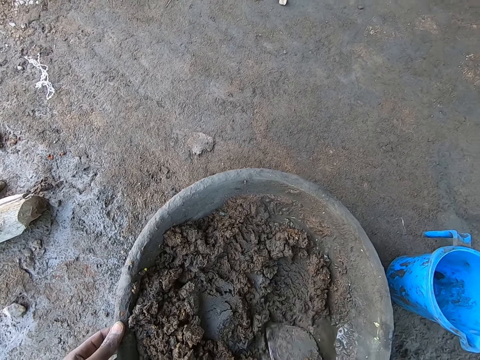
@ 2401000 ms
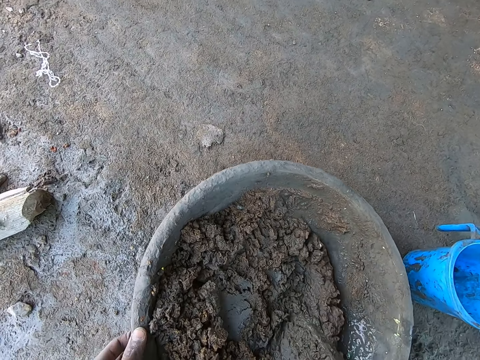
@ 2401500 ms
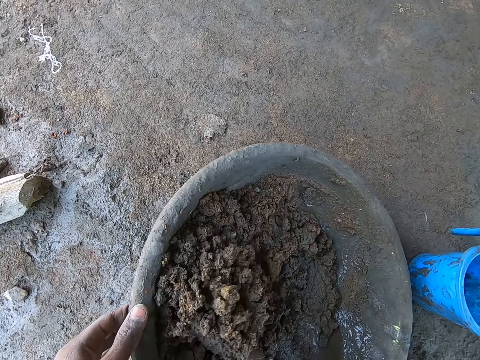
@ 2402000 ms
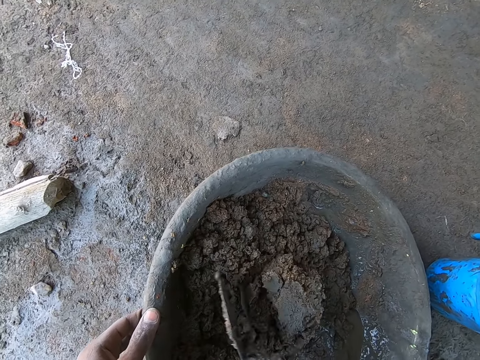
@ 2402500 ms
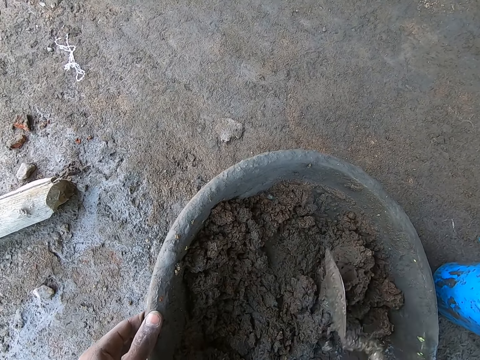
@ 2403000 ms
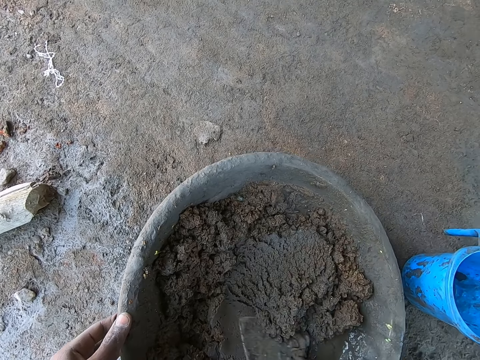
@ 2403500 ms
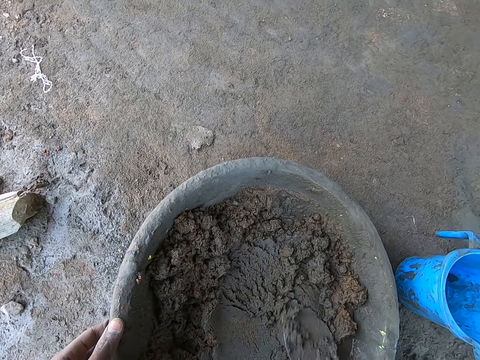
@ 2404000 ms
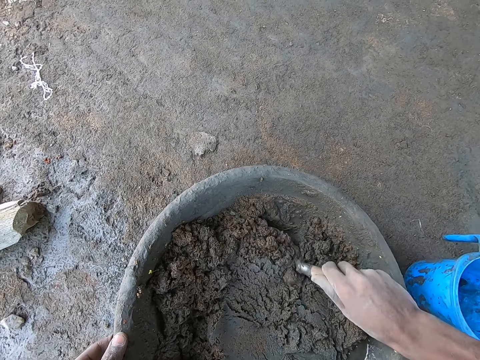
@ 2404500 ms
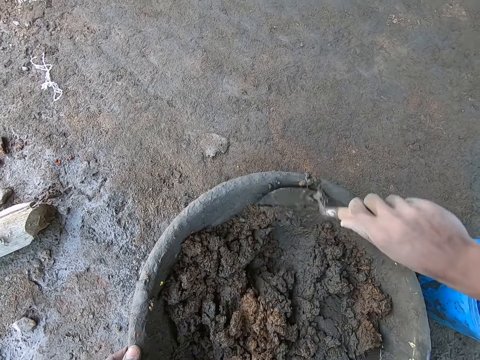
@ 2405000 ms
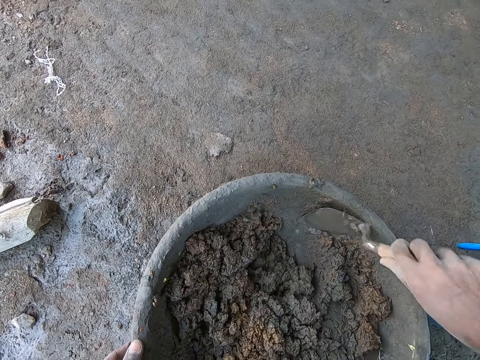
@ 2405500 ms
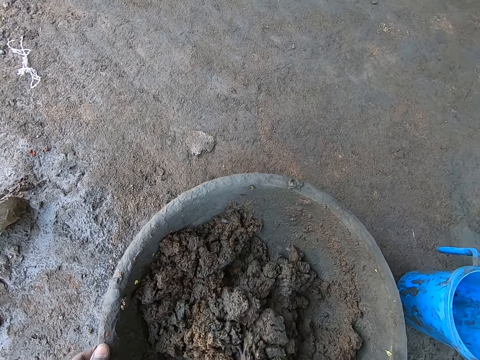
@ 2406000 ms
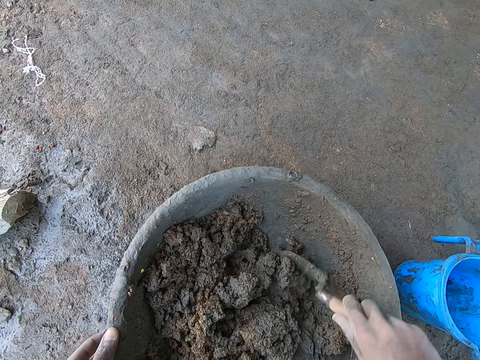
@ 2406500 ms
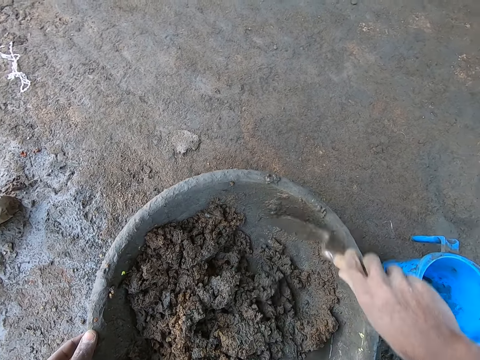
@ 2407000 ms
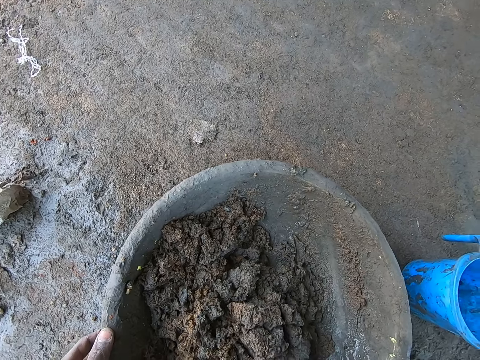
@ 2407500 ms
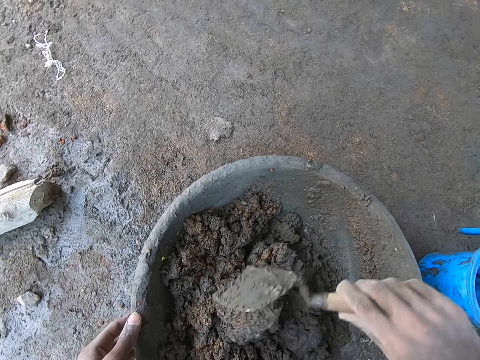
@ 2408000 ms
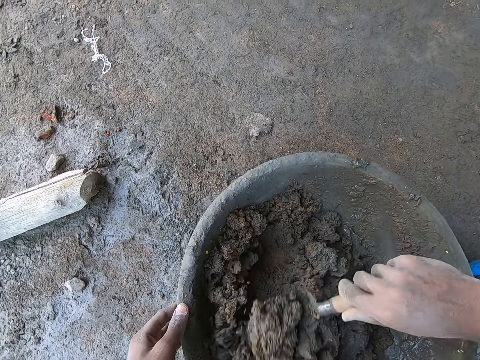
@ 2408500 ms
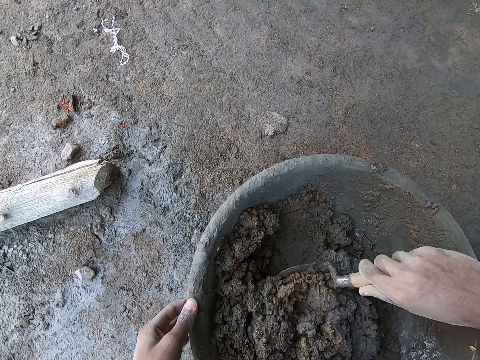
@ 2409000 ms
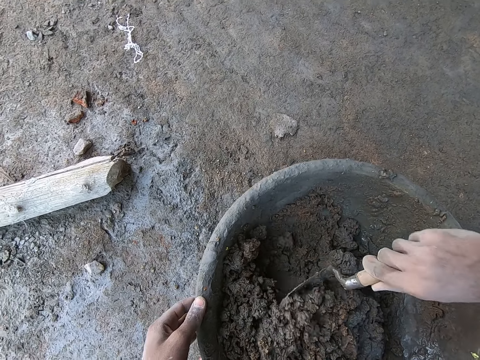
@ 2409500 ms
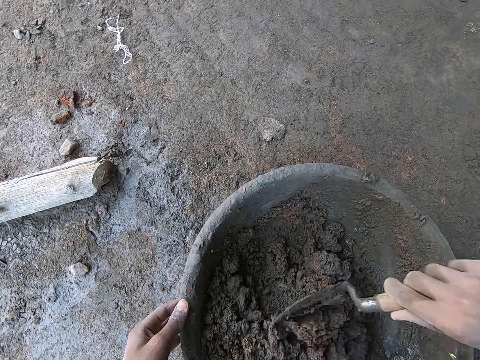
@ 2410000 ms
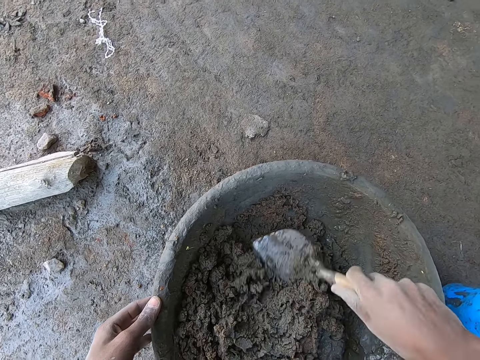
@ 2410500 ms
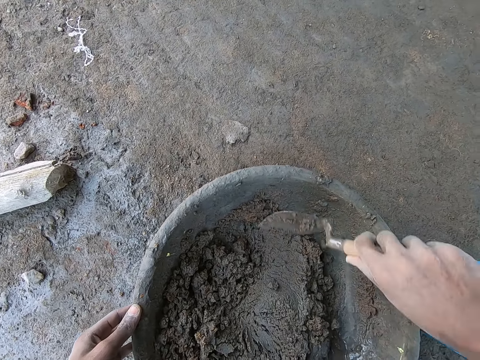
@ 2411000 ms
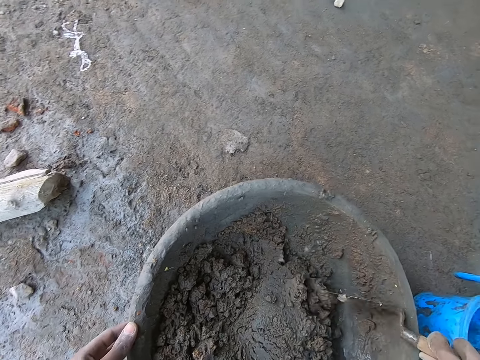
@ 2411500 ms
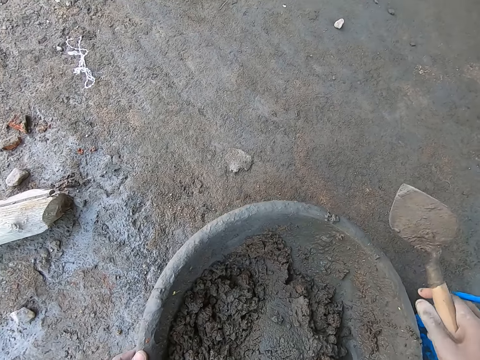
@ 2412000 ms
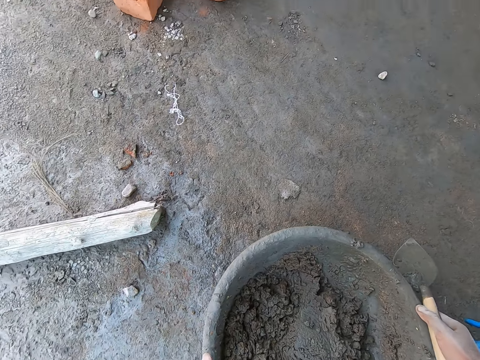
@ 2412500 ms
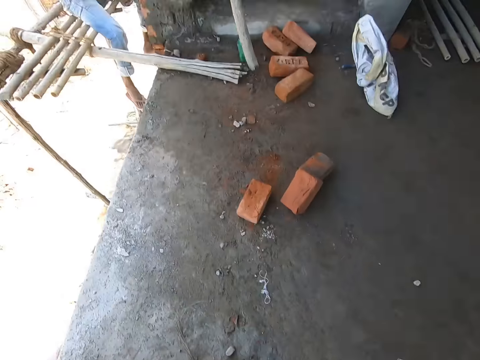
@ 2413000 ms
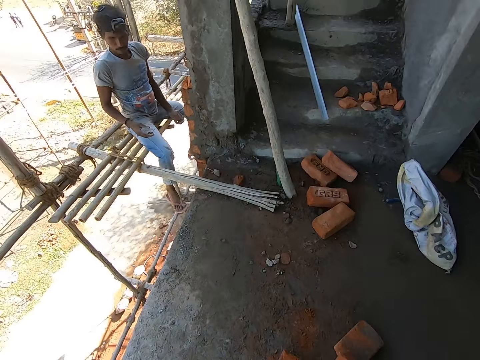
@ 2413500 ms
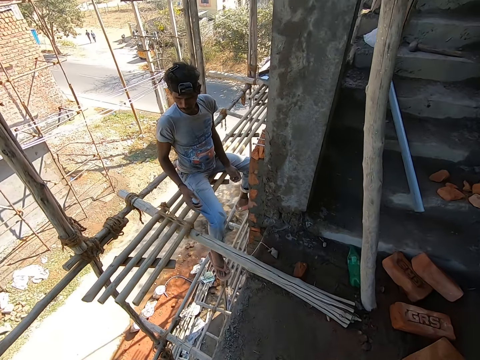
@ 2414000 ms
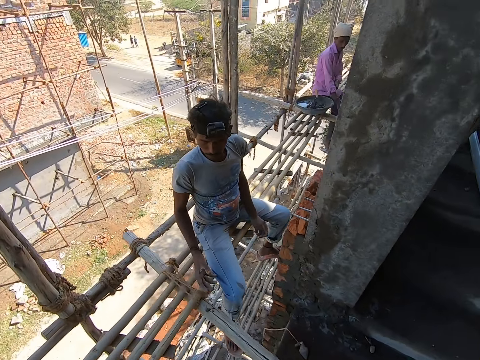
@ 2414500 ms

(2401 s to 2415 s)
The camera wearer converses with a man and another man. The camera wearer picks the pan or bowl from the floor with both hands. He hits the trowel on the bowl. He carries the bowl. He walks towards the building with the pan in both hands.

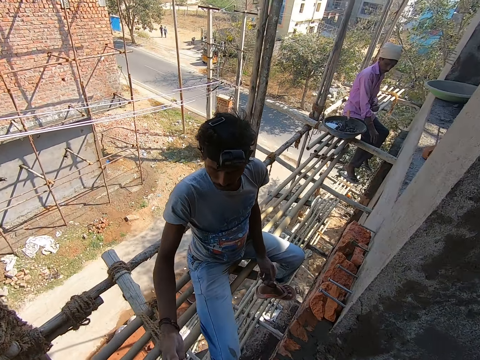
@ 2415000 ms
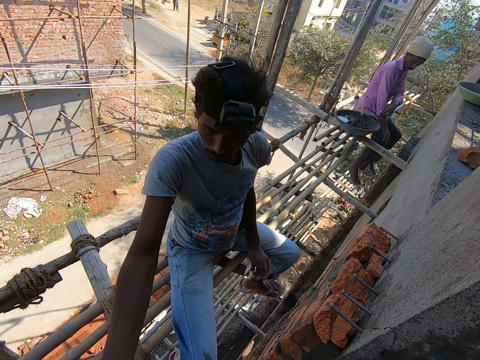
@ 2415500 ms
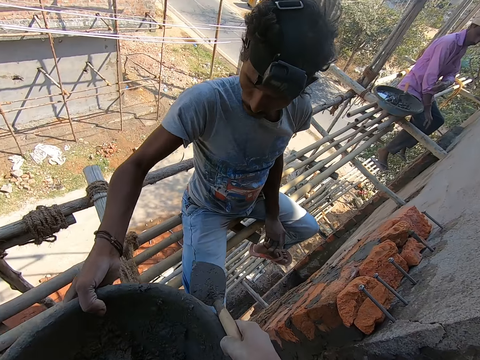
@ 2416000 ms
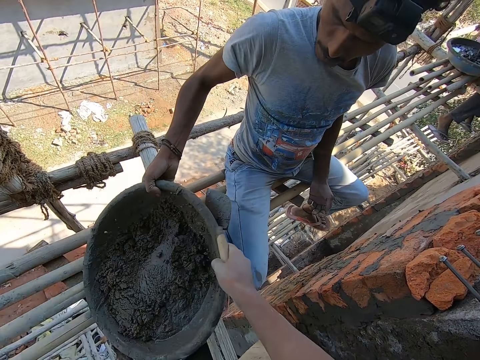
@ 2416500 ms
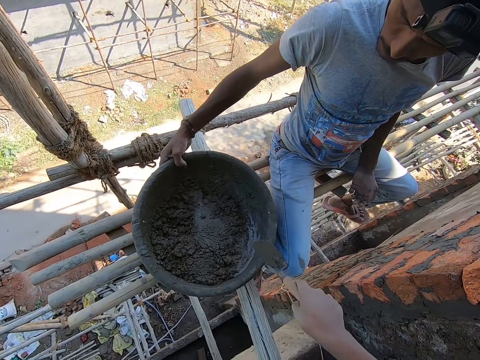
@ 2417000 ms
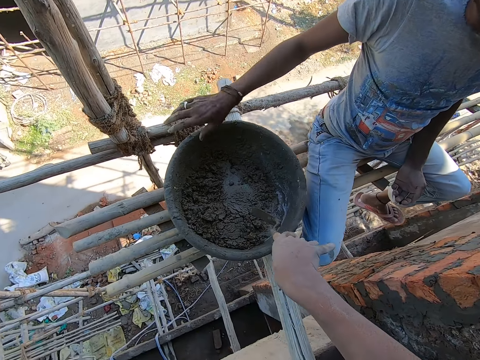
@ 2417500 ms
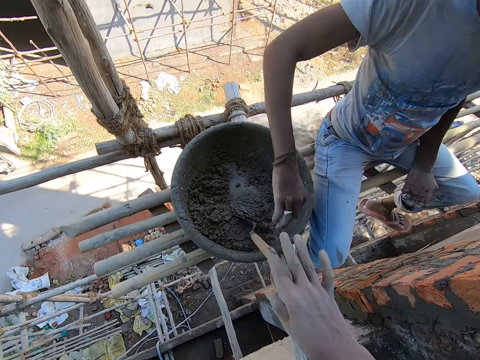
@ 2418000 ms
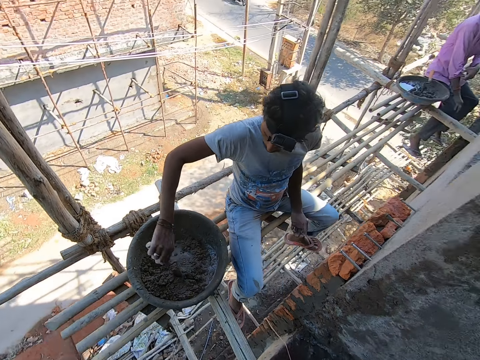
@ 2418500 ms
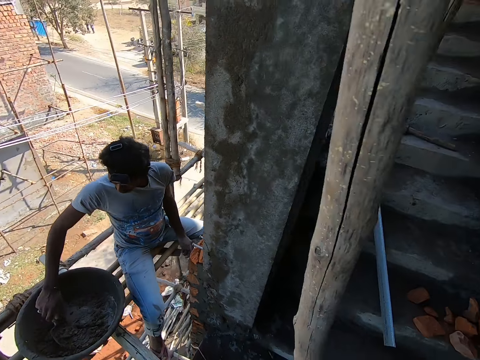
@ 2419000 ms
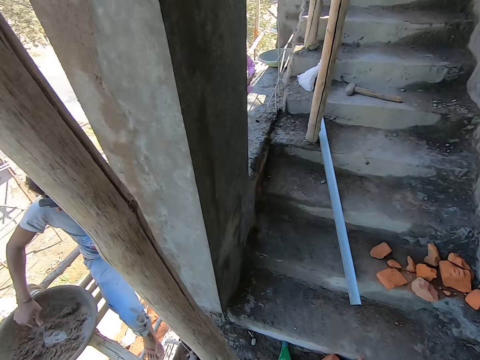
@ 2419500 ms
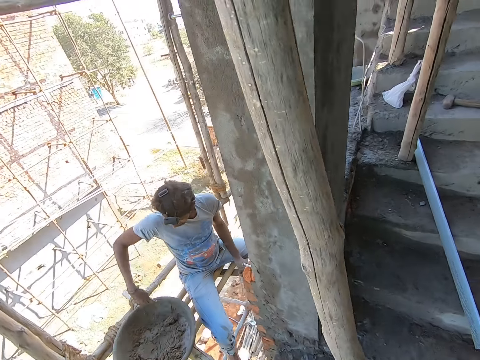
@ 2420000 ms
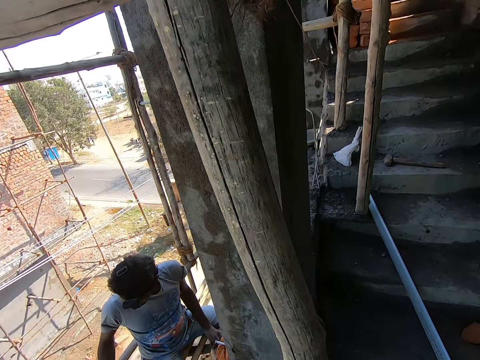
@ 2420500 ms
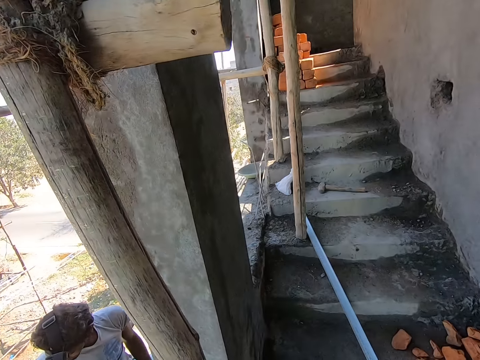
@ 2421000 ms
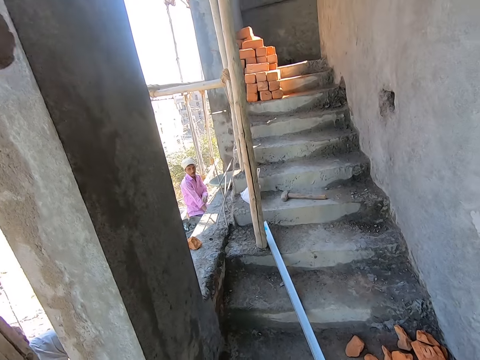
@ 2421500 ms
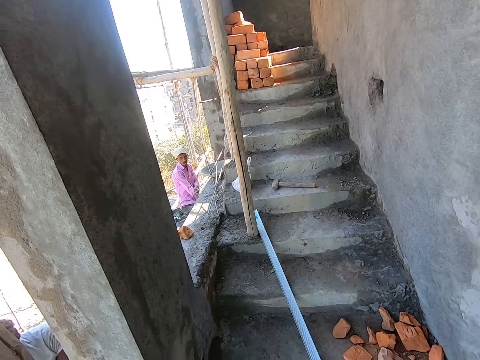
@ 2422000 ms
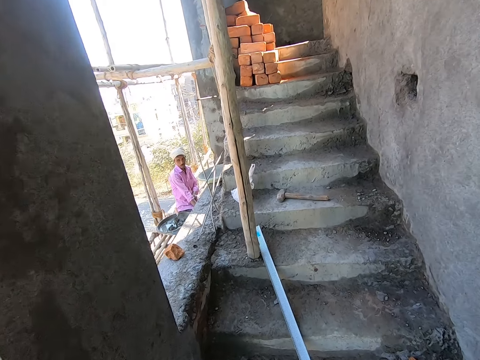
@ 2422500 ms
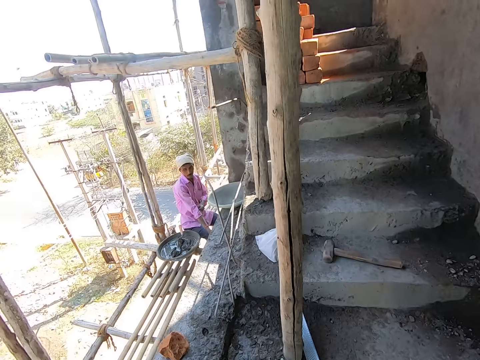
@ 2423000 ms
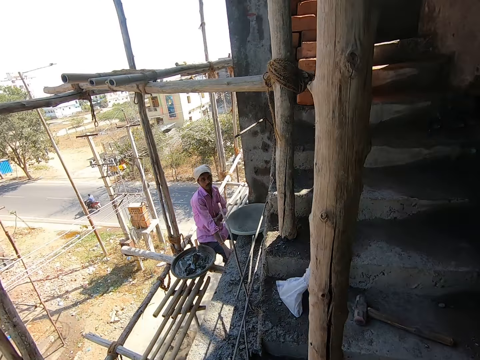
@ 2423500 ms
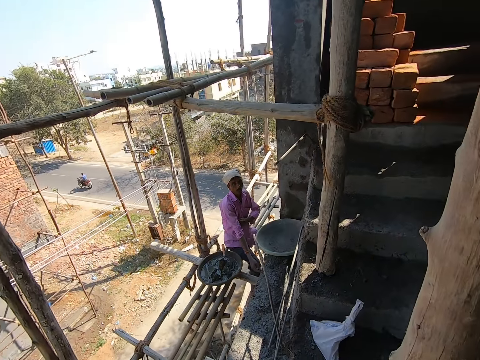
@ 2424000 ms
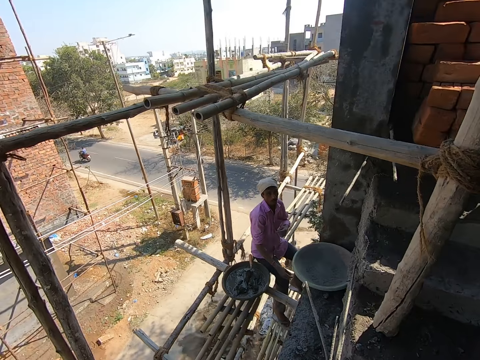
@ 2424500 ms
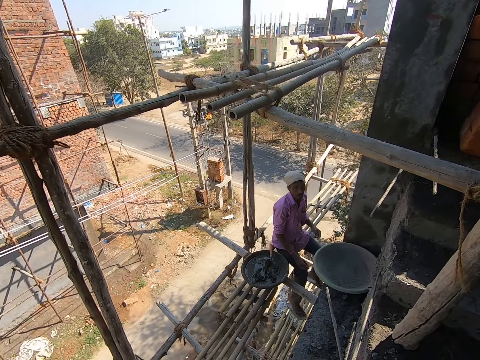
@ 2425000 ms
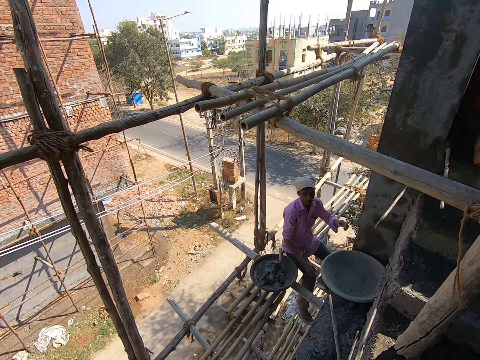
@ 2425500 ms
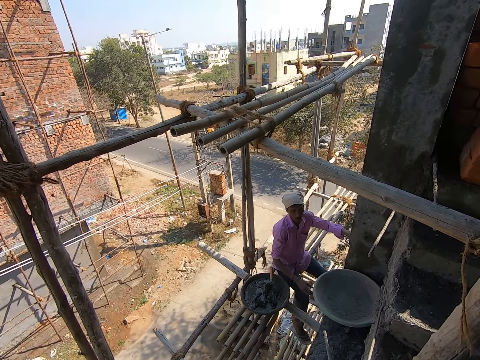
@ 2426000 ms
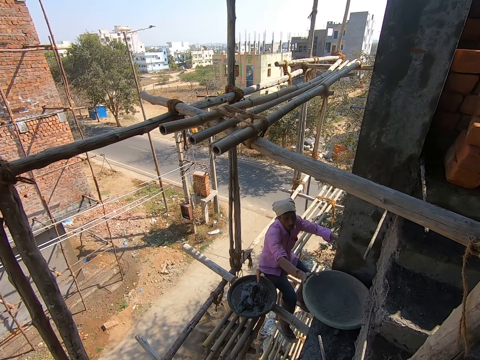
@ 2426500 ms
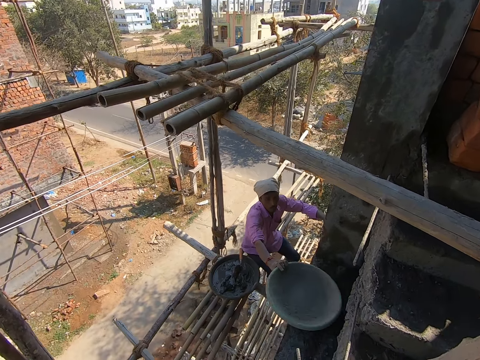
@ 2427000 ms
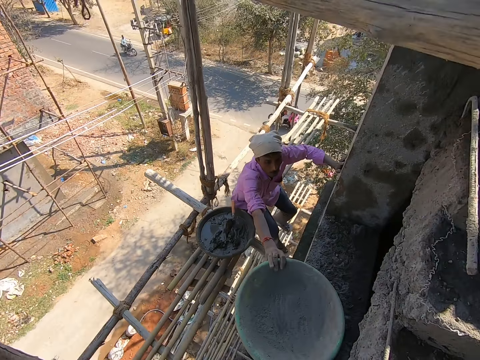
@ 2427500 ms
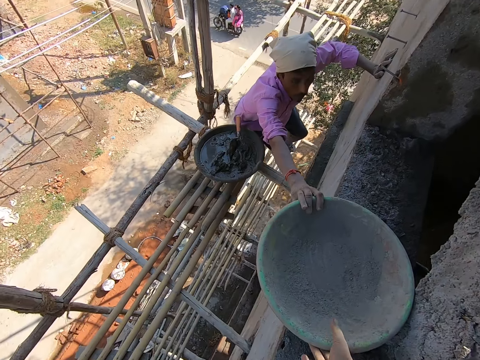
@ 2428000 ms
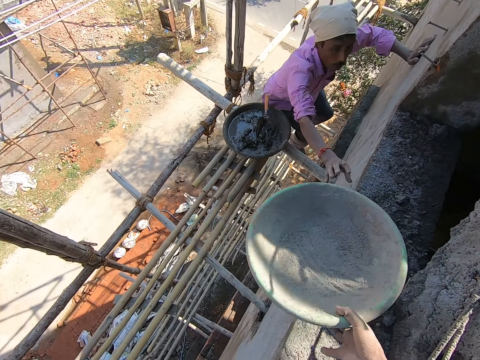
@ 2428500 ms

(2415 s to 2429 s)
The camera wearer passes the pan of mortar in his hands to a man. The man collects the pan from the camera wearer with his right hand. The man drops the pan in his right hand on the wooden seat. The camera wearer drops the trowel in his right hand into the pan on the wooden seat. The man picks the trowel in the pan with his right hand. The man mixes the cement in the pan with the trowel in his right hand. The camera wearer walks up the stairs in the building. He looks around the site. Another man folds his sleeve. The other man passes the pan on the building top to the camera wearer with his right hand.
